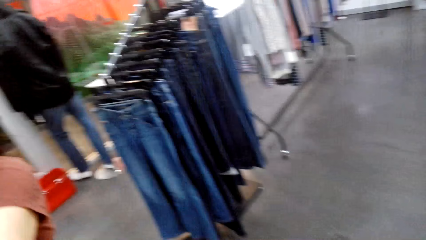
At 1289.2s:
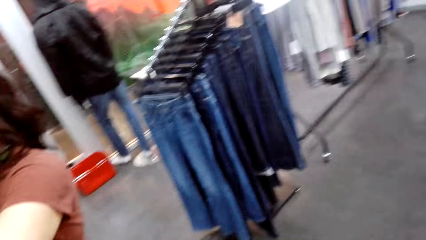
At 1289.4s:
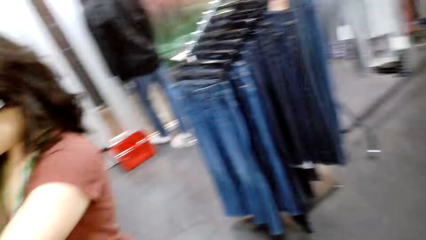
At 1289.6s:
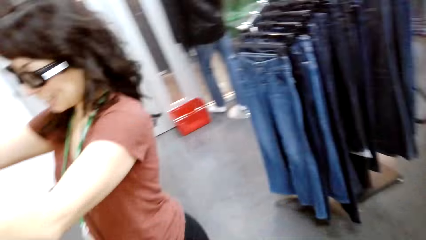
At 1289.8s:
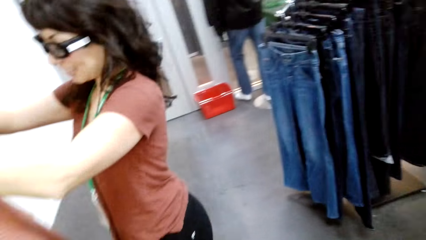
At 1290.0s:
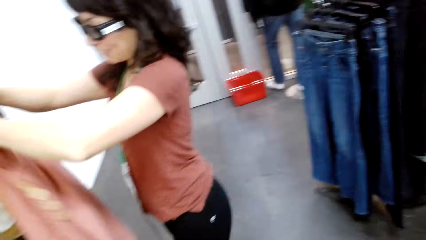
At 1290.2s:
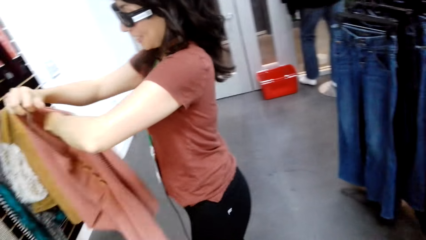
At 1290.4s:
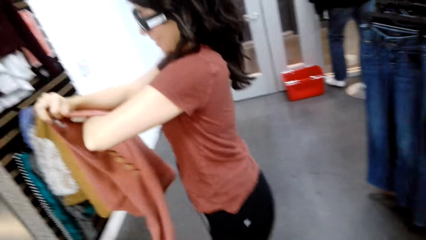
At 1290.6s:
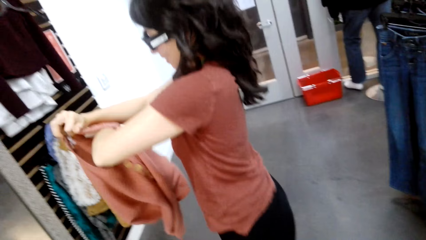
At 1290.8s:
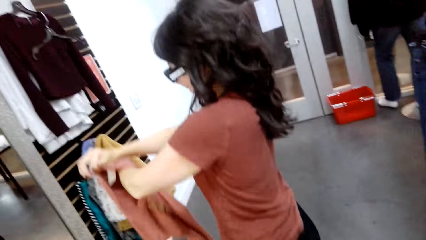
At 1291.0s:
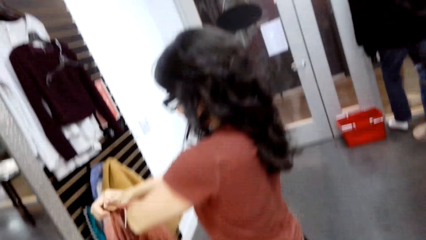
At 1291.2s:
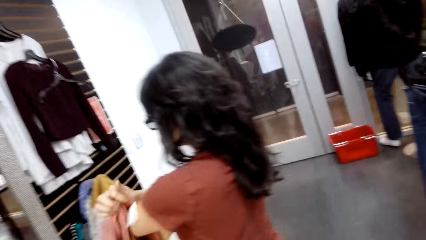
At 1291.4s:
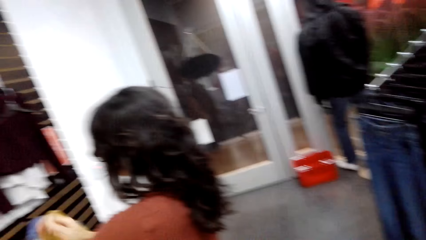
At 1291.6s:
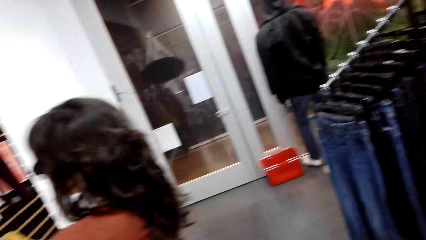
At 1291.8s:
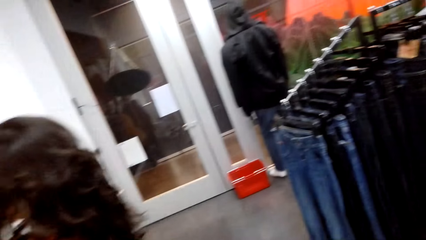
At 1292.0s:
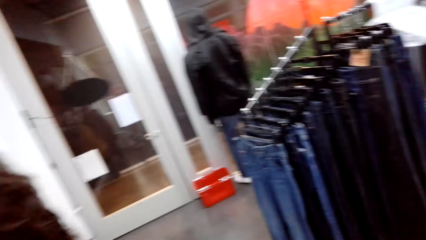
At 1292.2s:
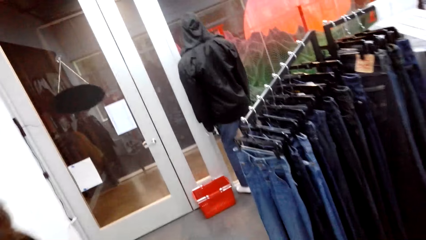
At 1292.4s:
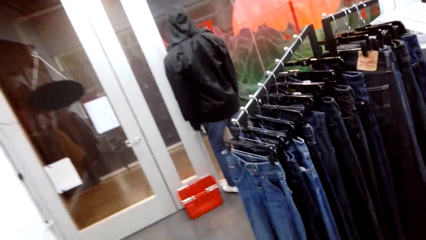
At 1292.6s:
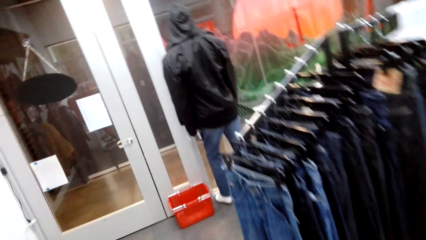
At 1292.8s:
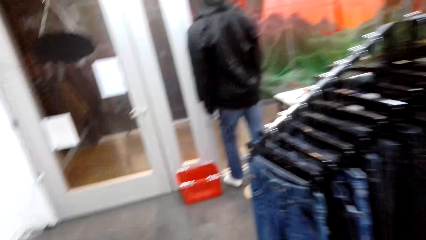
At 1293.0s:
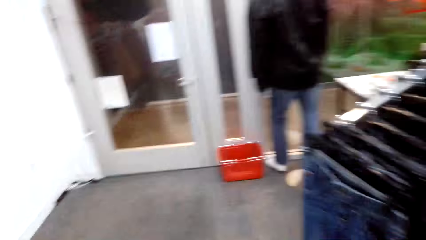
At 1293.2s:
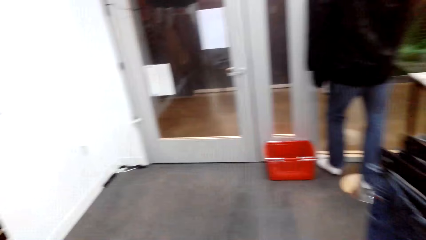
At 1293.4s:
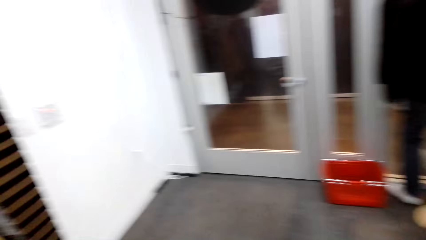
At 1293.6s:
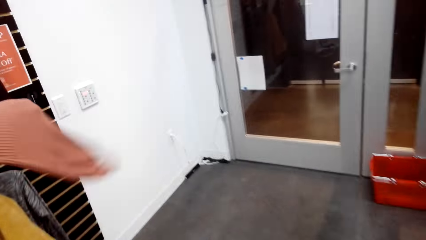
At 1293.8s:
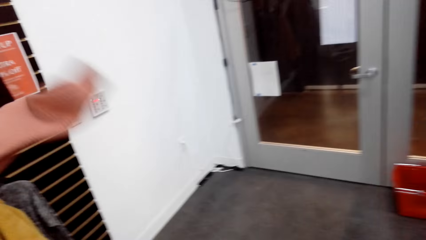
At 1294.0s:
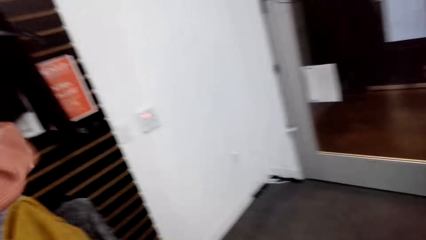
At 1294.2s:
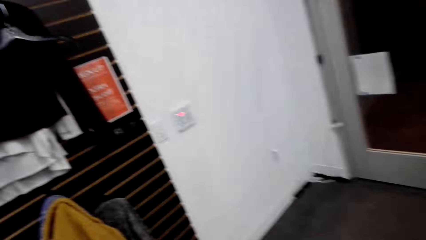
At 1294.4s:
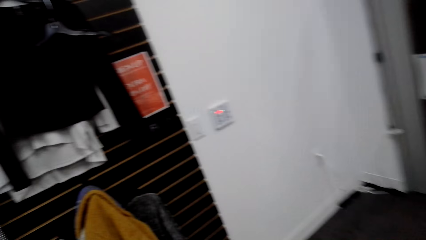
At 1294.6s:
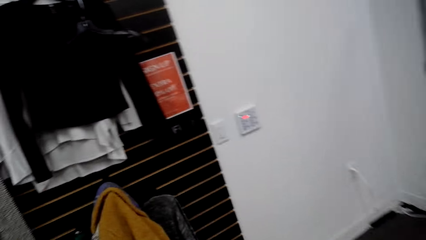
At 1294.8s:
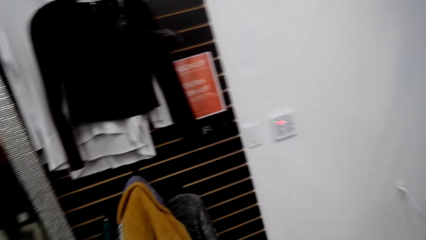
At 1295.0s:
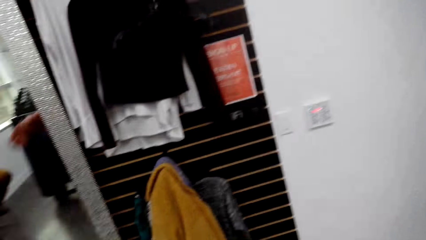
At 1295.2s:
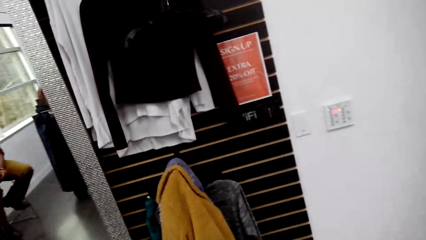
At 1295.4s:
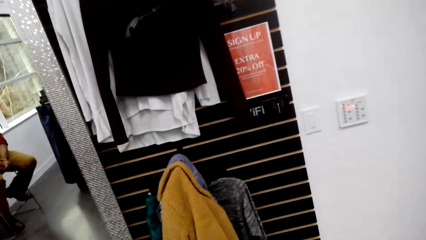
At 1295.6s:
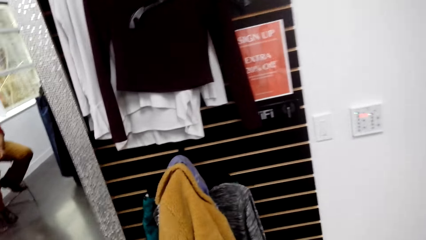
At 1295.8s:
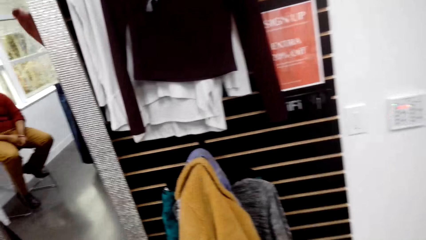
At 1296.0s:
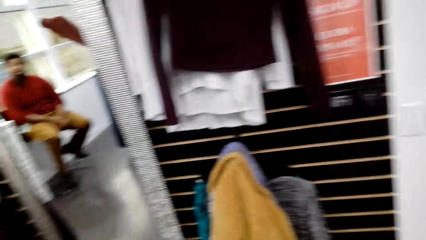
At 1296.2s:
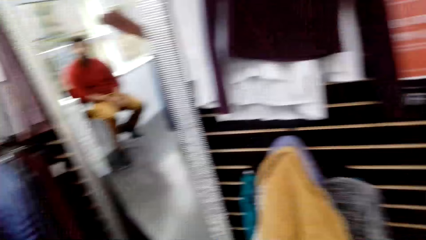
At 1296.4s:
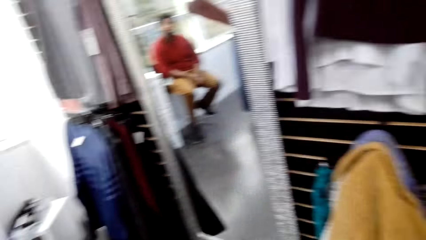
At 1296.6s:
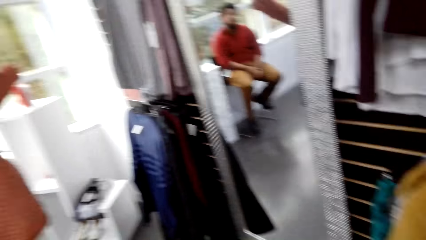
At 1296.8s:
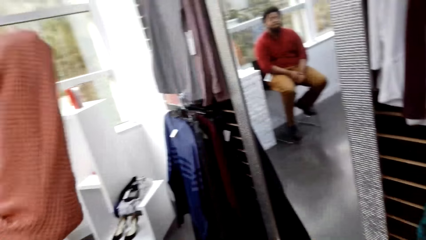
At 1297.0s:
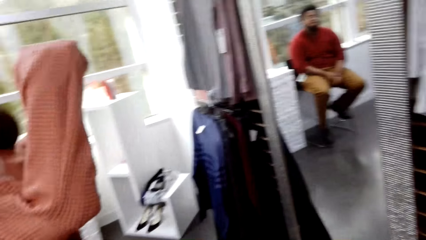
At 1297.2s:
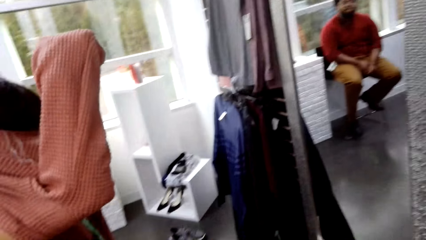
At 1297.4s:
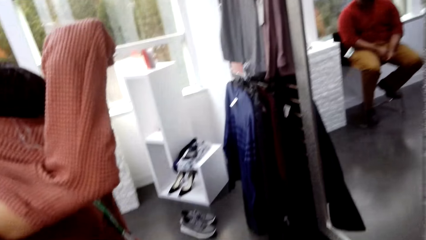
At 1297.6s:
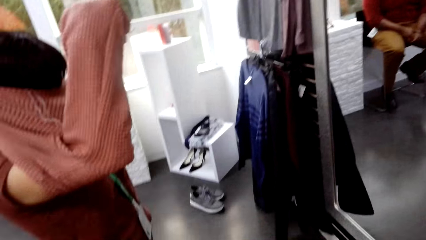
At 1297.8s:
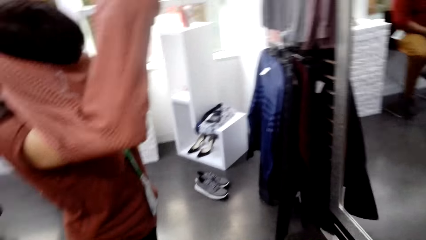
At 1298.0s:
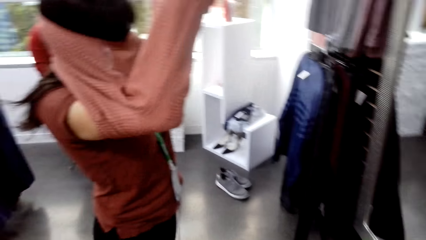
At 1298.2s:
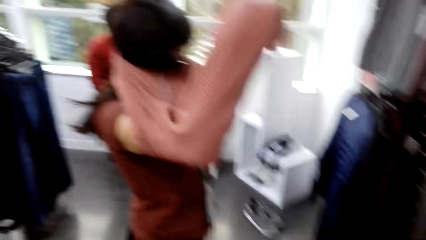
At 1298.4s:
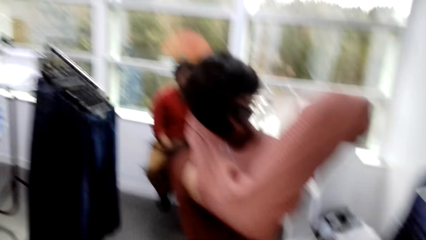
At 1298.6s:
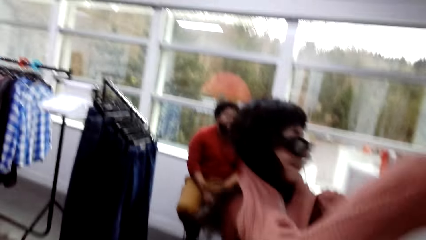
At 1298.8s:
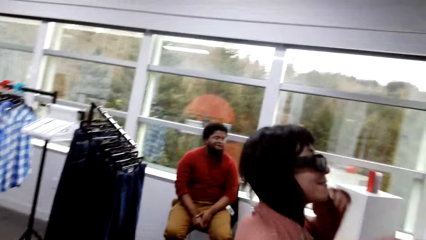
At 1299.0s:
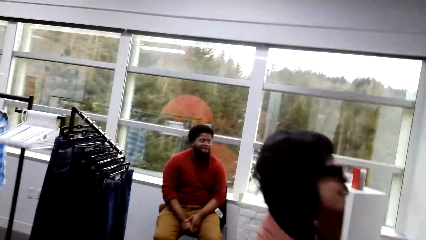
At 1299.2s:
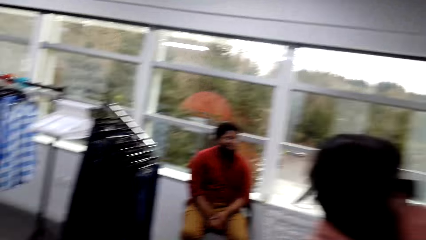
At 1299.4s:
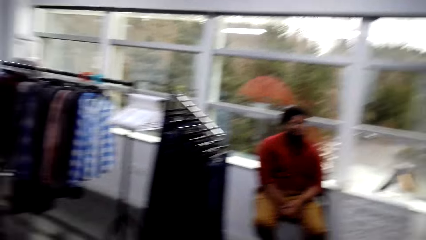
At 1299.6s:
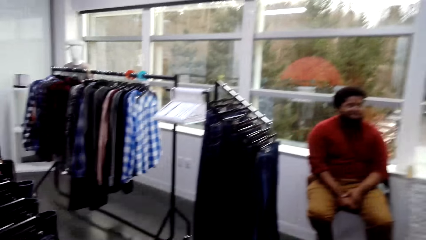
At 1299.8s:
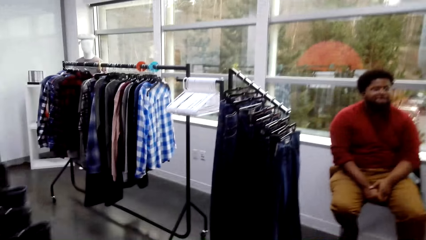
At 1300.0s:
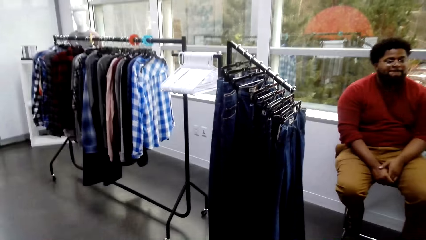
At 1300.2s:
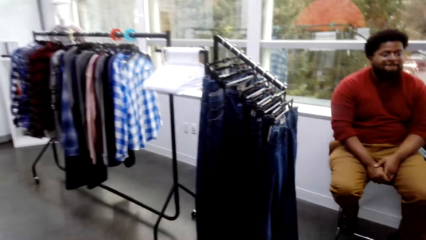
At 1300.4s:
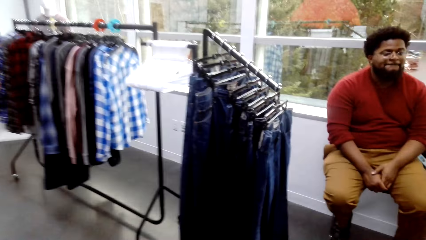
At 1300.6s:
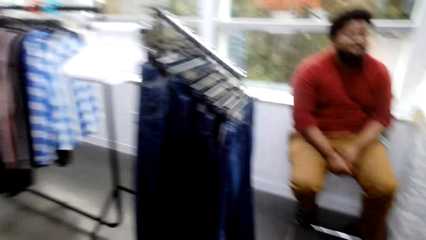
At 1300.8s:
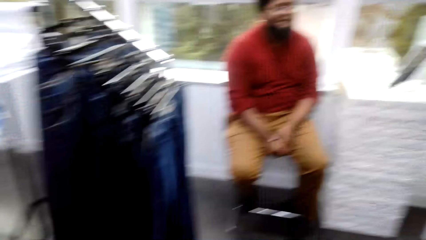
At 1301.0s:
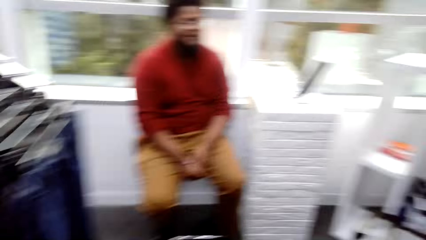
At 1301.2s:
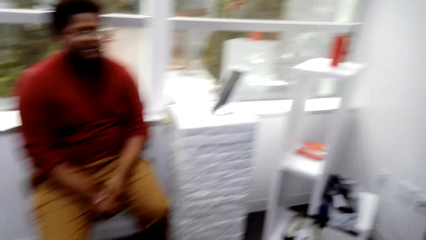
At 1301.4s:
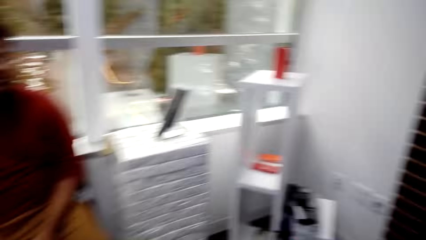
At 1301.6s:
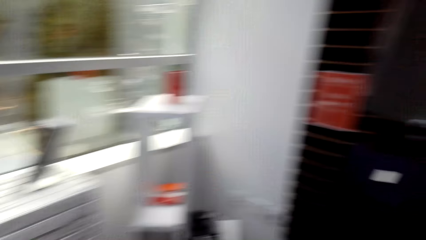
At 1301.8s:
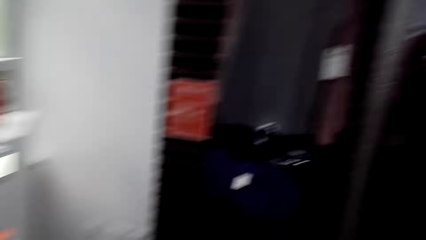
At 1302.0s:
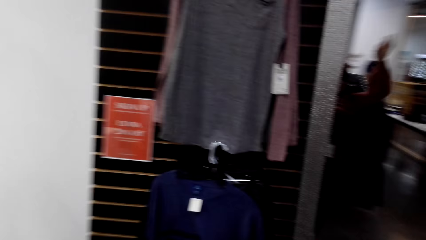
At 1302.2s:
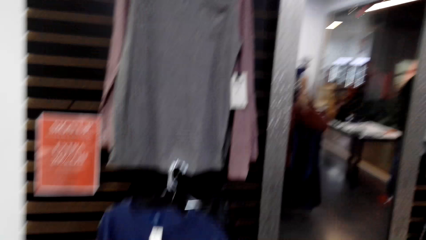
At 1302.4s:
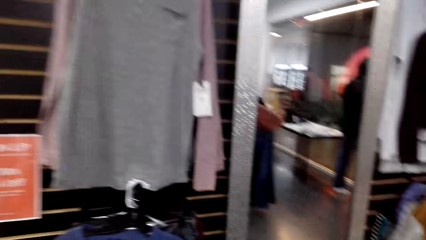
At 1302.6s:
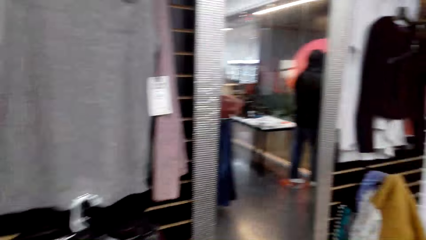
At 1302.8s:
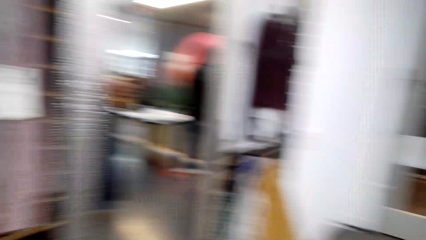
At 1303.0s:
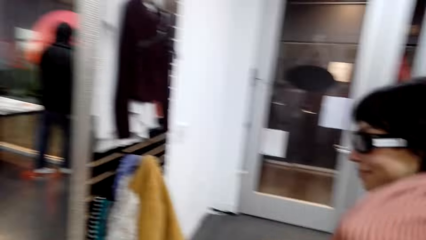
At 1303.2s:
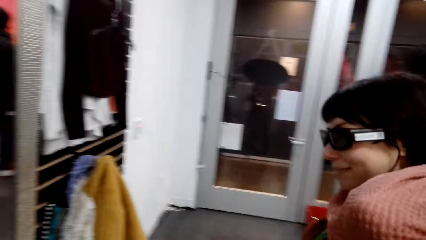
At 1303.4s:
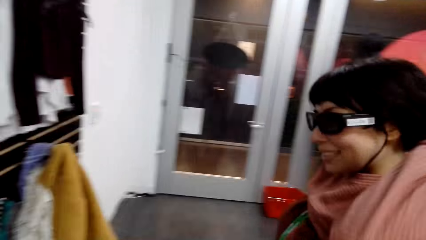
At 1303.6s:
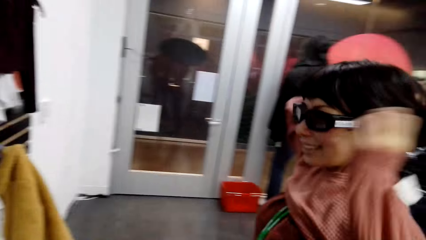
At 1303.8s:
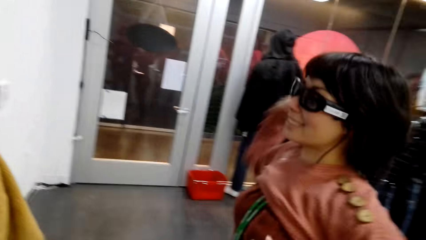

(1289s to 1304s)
A woman tries on the sweater. The woman wears the sweater.
